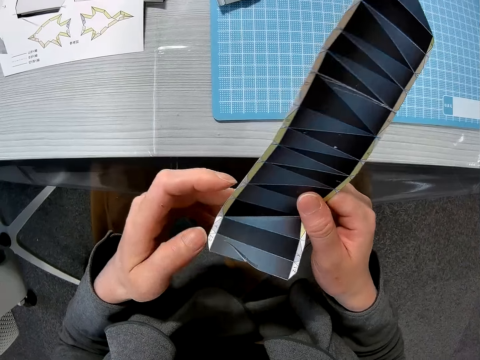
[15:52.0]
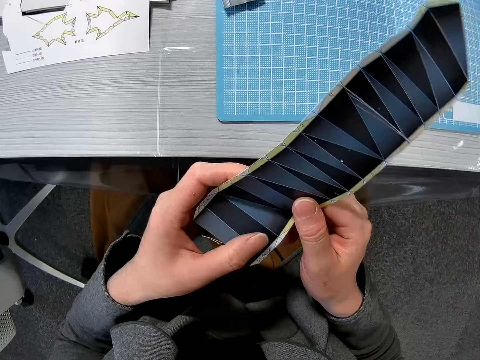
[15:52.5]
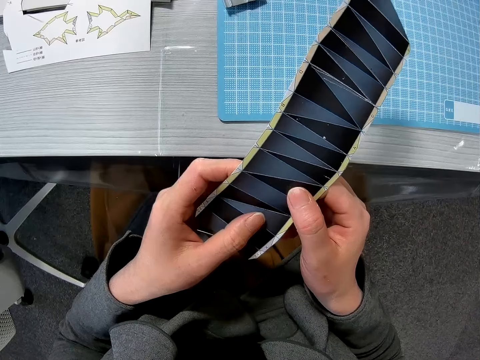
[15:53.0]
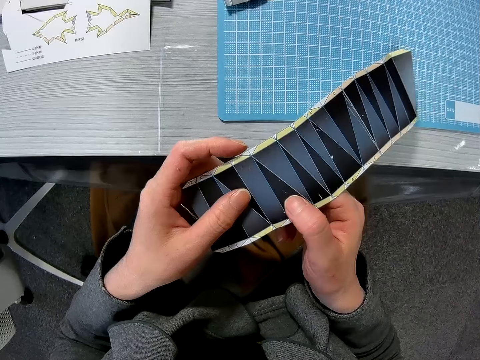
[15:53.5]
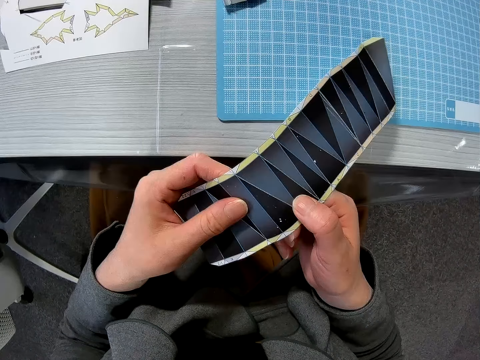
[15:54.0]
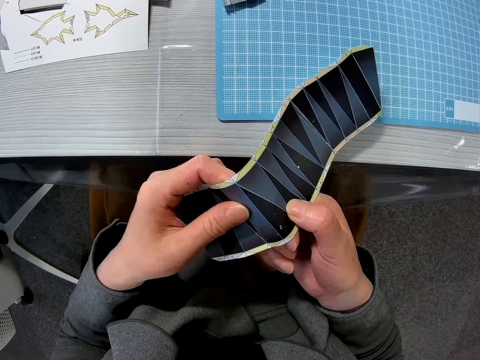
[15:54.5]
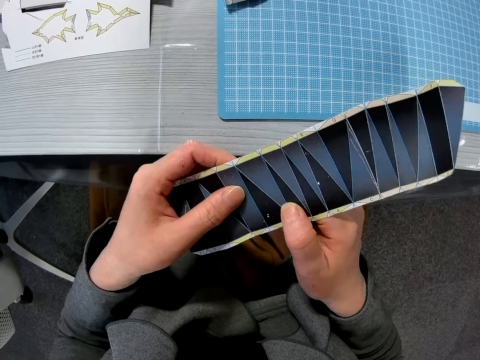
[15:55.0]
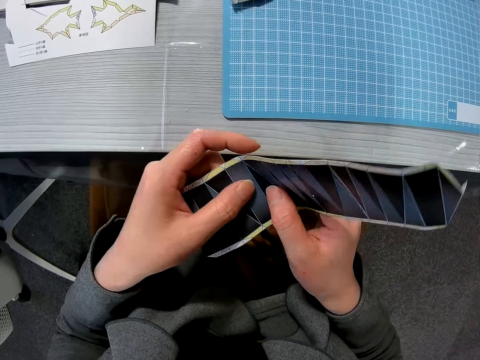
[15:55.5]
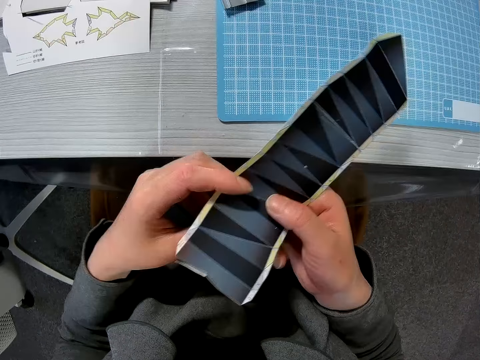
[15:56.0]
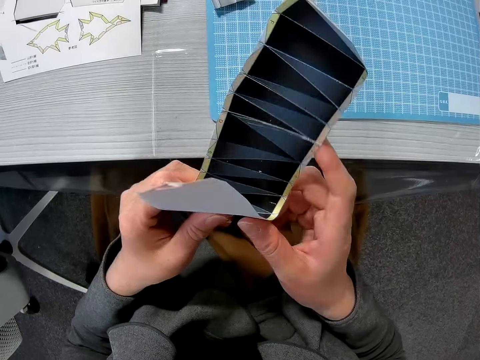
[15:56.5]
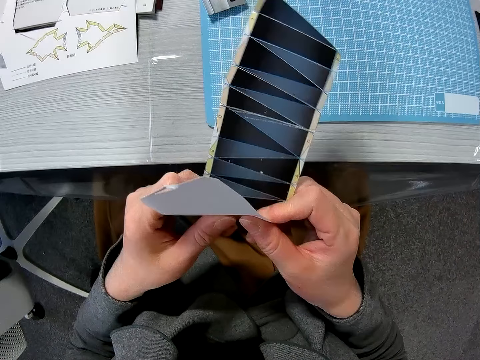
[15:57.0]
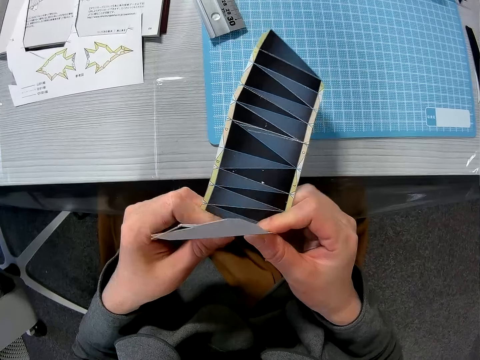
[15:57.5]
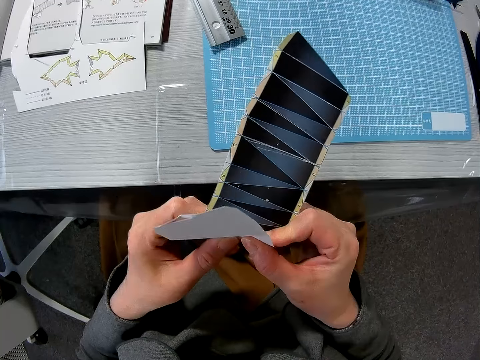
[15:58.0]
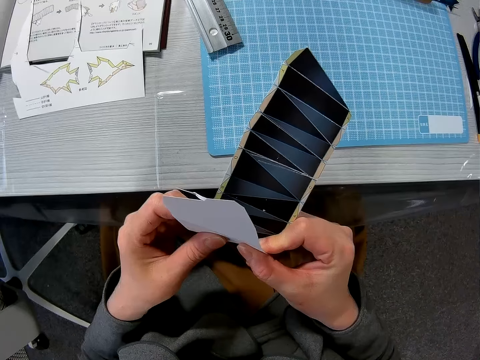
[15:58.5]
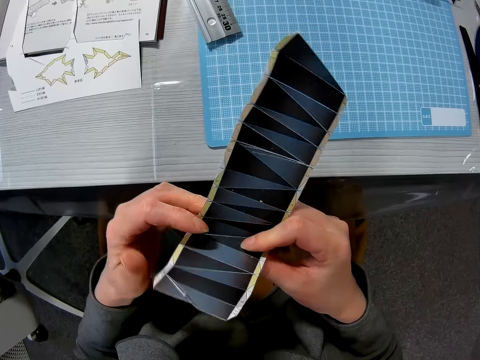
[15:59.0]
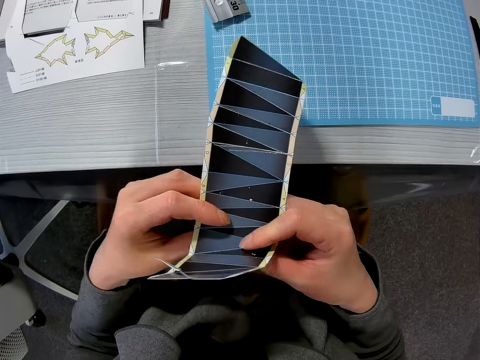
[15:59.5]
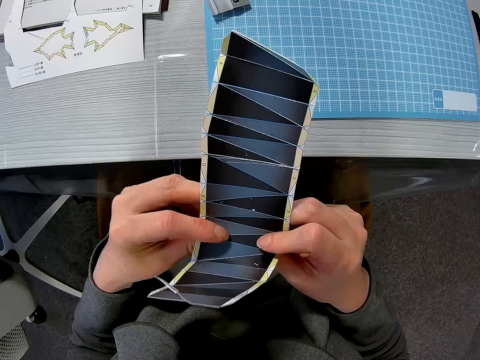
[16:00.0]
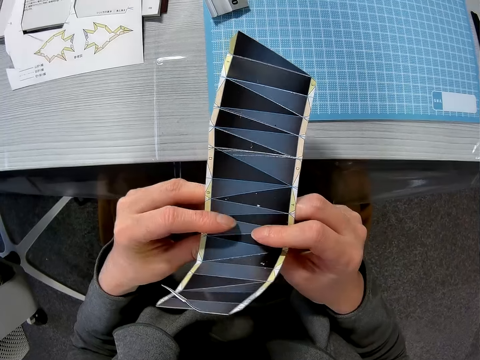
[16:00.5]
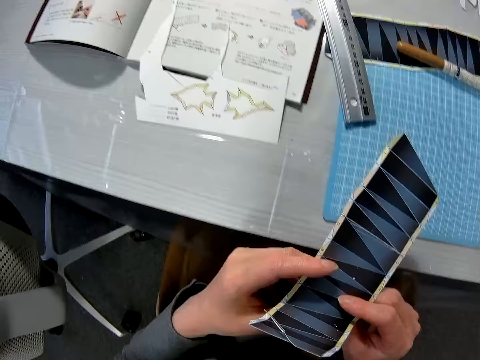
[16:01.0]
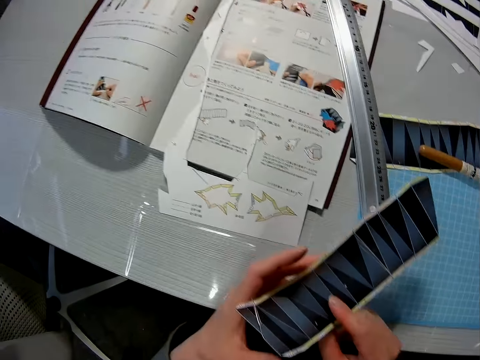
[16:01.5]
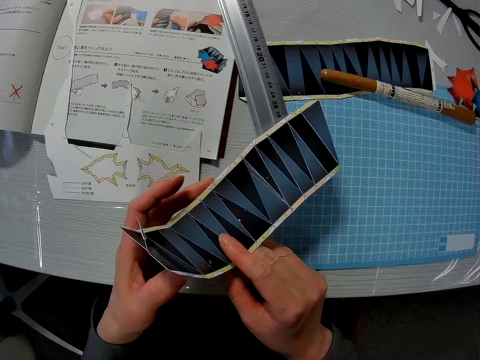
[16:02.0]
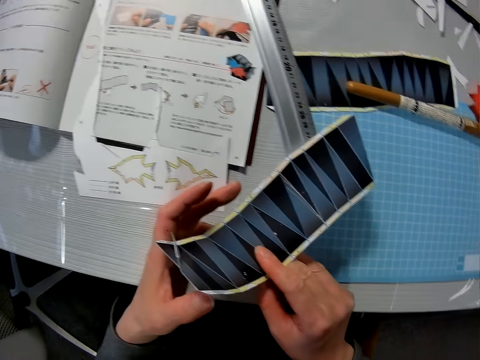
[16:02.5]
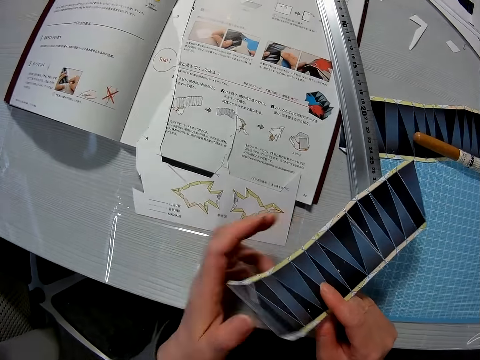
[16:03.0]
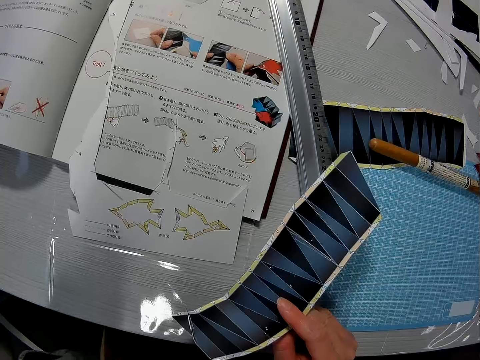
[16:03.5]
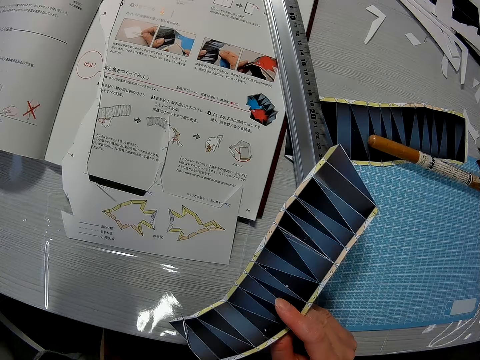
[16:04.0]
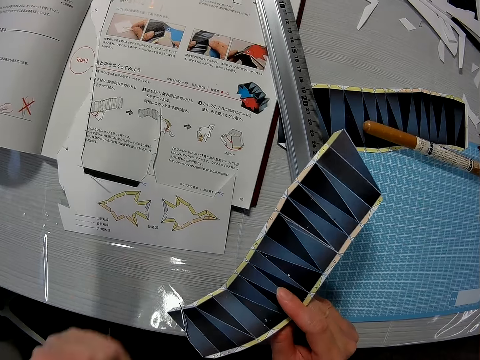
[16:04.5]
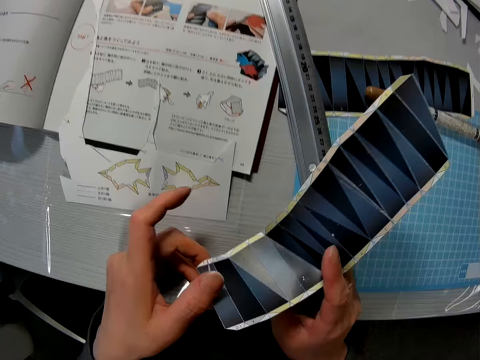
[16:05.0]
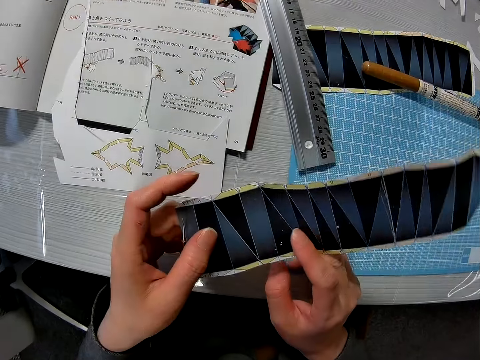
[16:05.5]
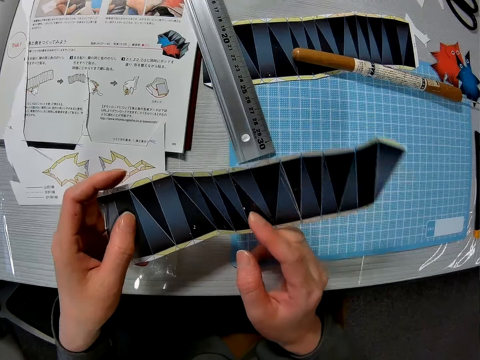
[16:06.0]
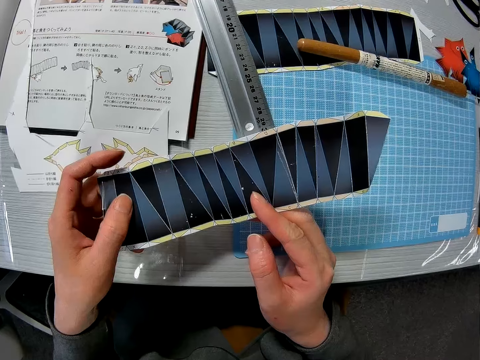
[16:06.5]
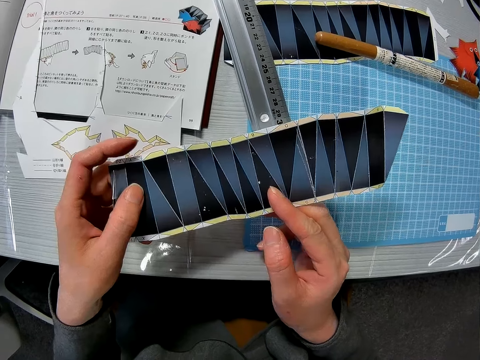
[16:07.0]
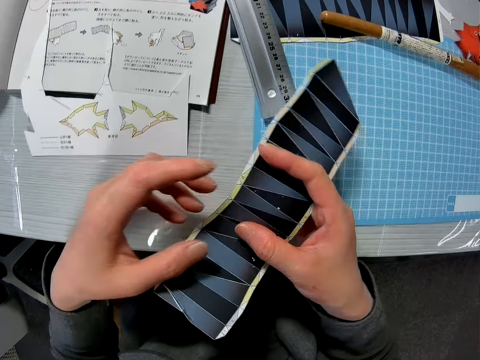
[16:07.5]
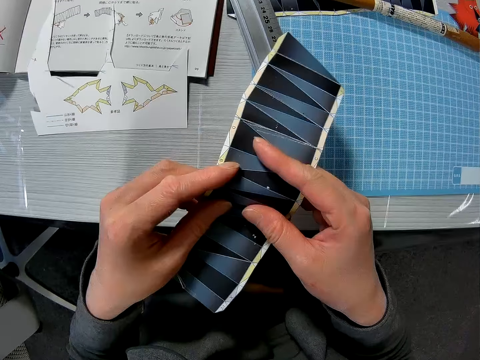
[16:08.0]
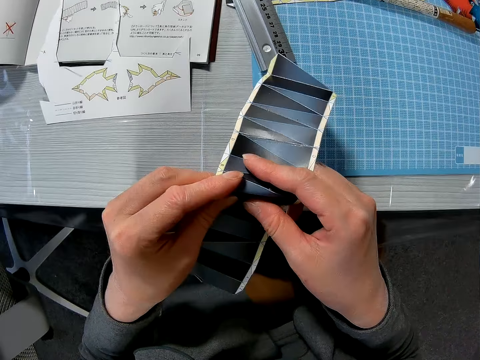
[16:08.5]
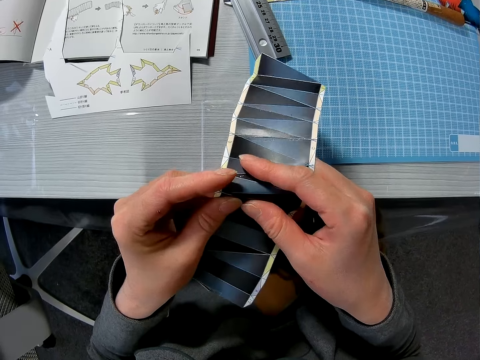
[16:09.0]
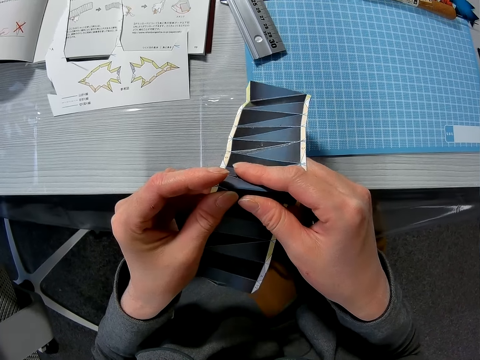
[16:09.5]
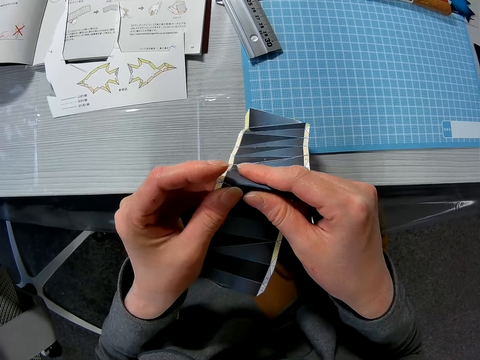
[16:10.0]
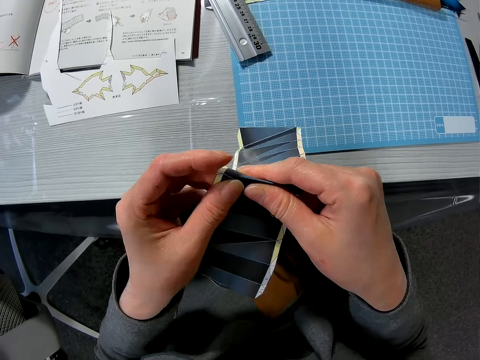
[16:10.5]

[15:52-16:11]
The camera wearer stares at the template. They raise a hand. They hold the template with both hands. They stare at the template. They fold the template.

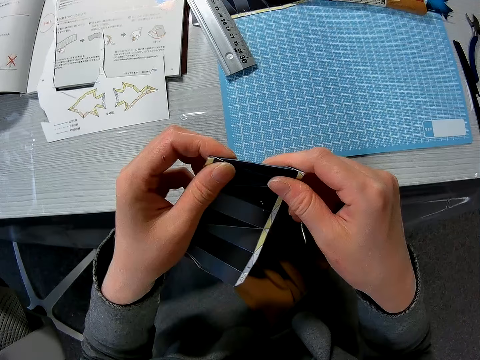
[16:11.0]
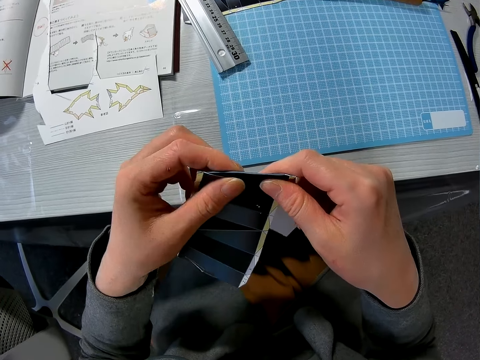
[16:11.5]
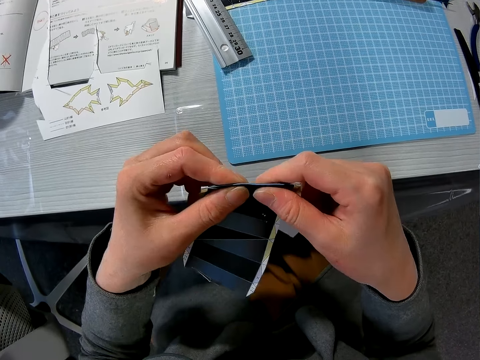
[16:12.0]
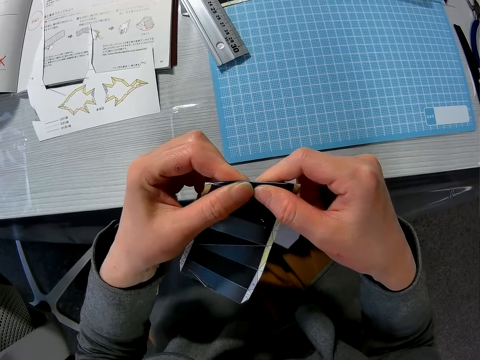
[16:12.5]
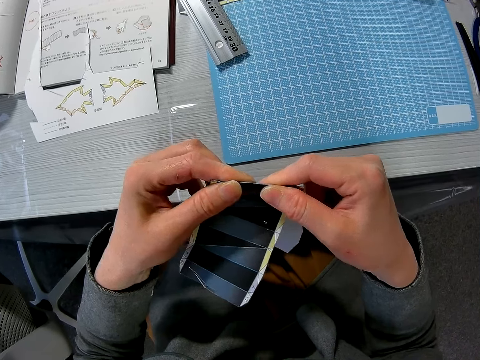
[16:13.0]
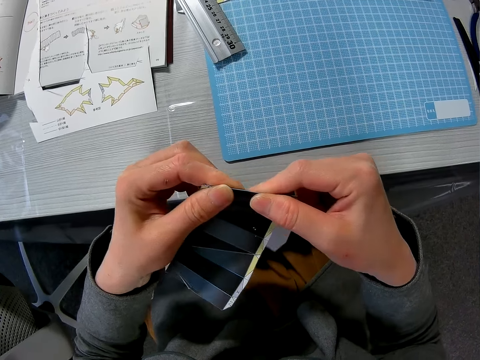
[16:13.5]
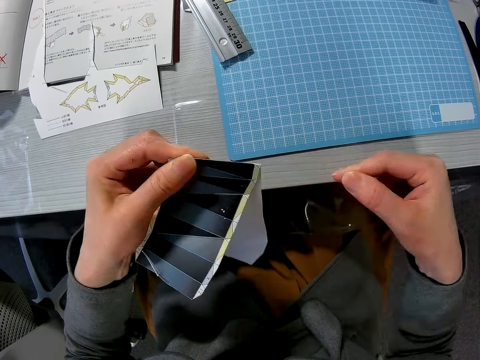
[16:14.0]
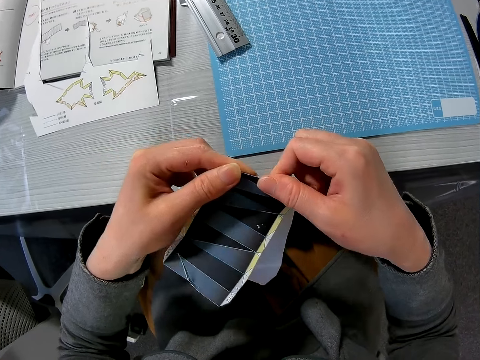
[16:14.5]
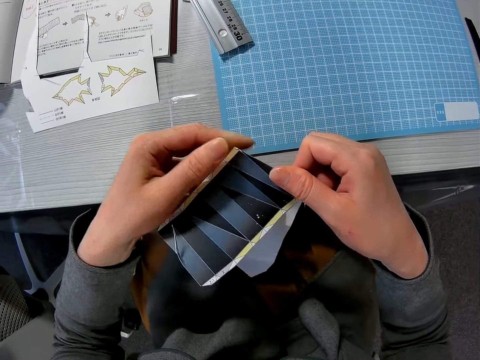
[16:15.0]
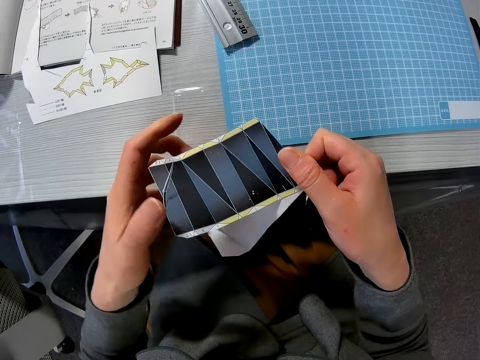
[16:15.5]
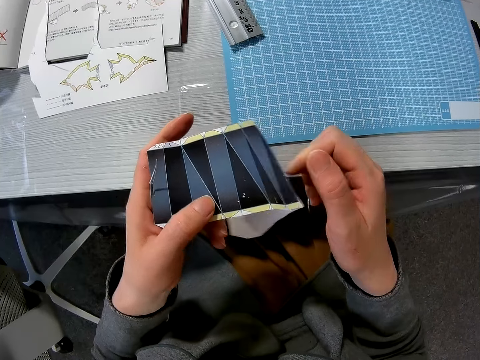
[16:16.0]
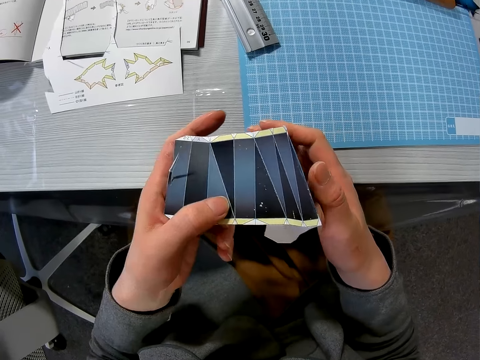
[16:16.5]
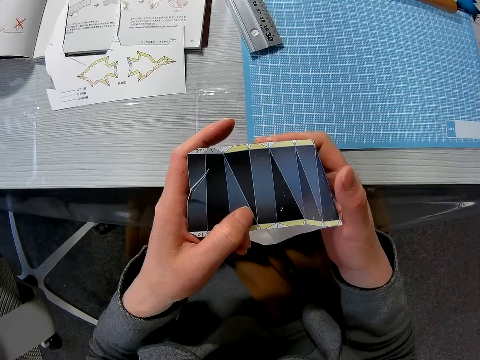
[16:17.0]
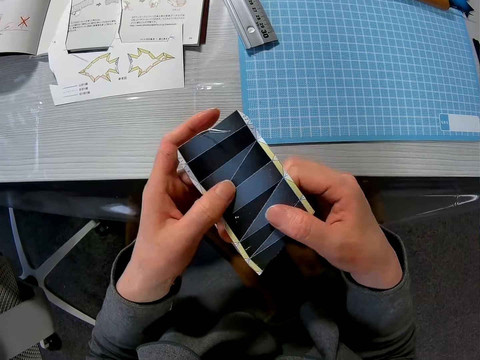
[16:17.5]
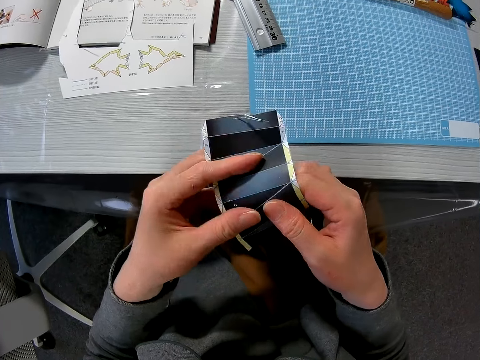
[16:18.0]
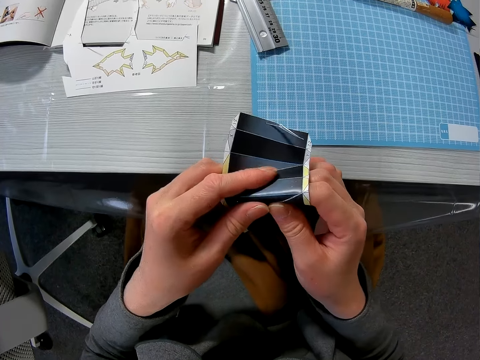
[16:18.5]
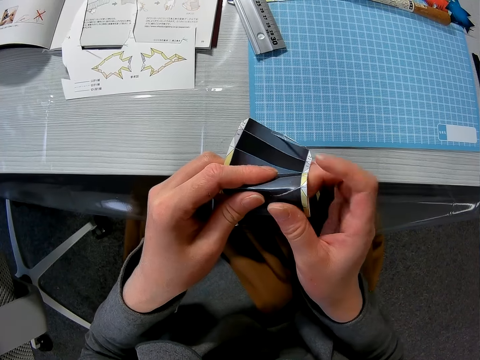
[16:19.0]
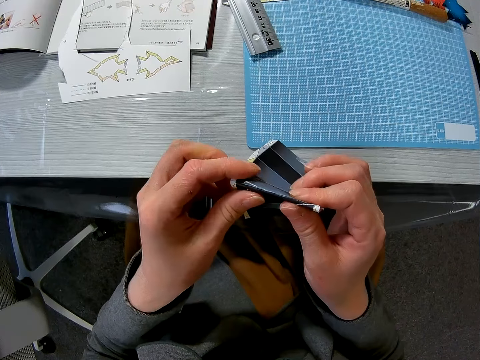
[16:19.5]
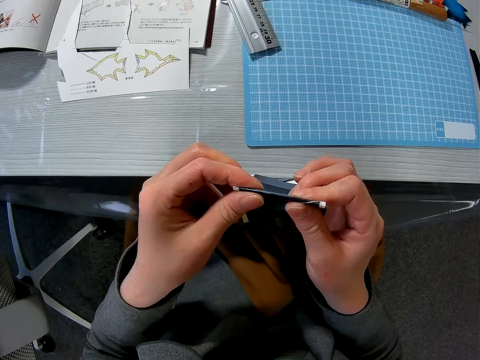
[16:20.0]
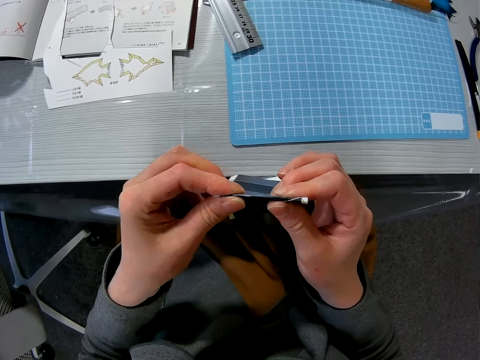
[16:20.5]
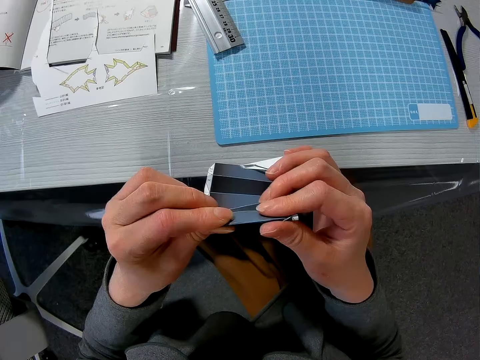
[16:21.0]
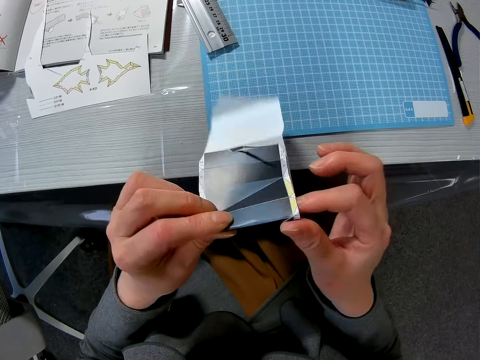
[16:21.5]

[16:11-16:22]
The camera wearer presses the template. They fold the template.
